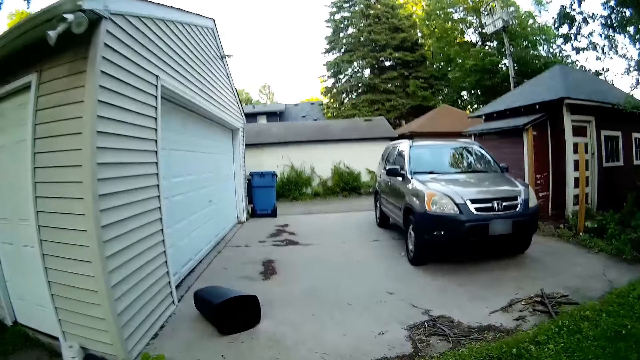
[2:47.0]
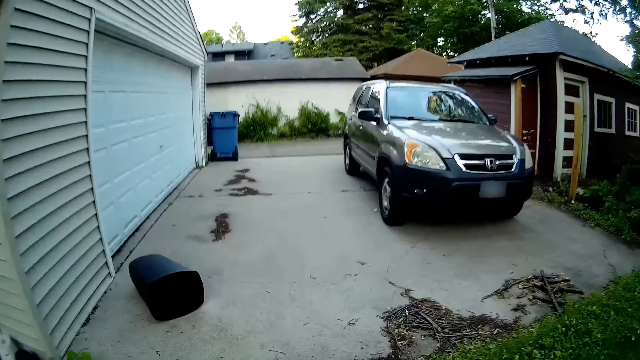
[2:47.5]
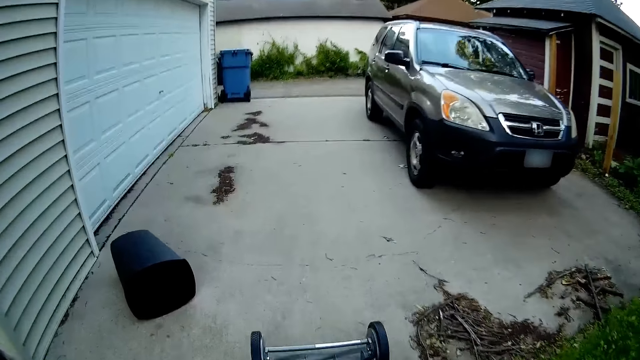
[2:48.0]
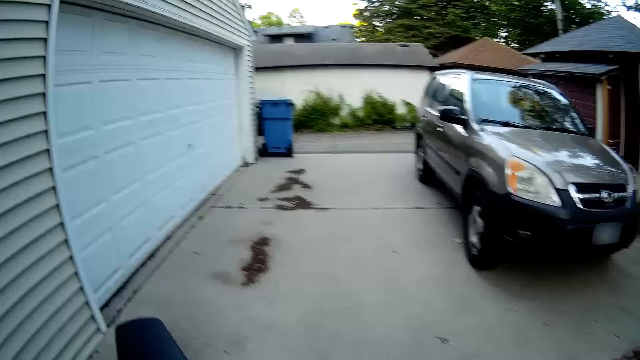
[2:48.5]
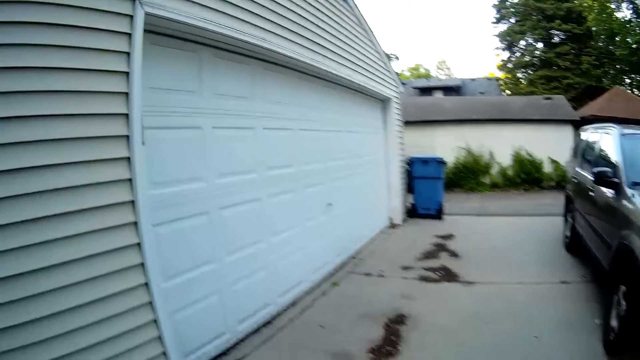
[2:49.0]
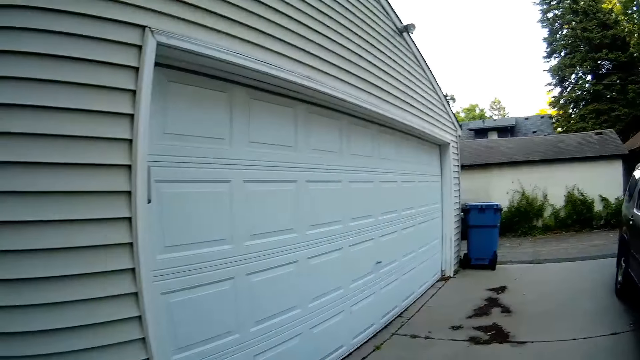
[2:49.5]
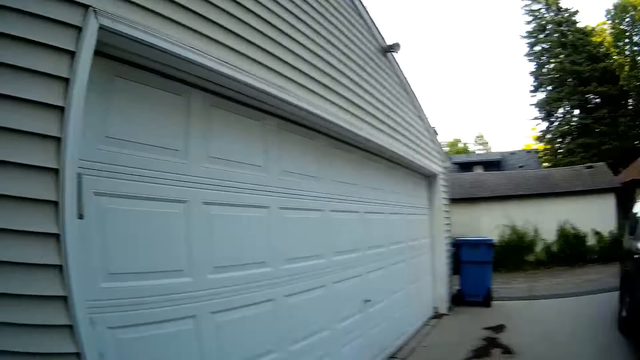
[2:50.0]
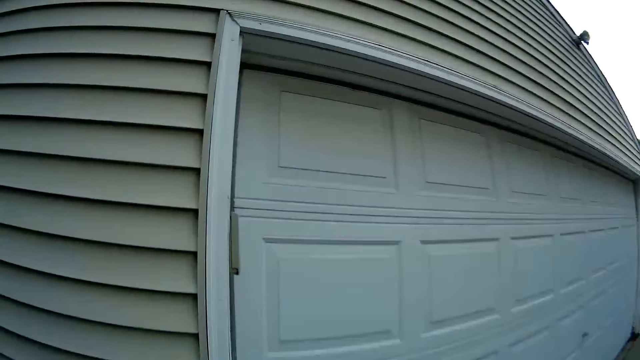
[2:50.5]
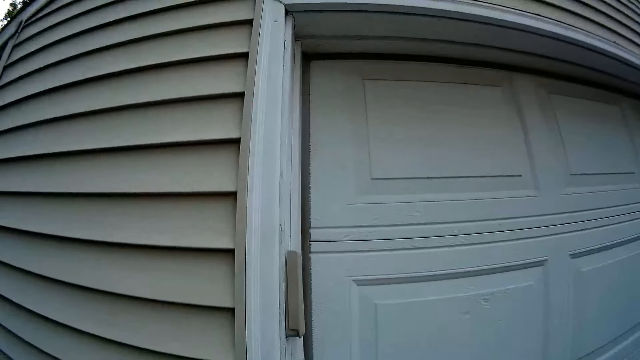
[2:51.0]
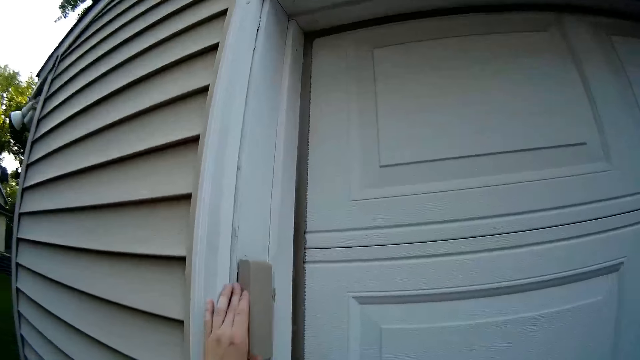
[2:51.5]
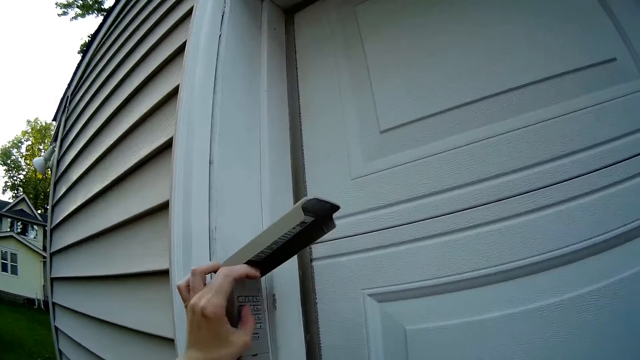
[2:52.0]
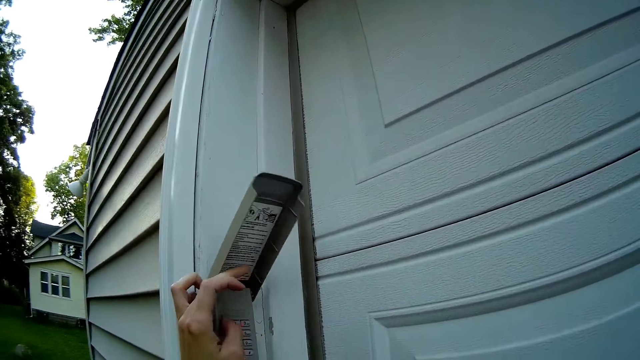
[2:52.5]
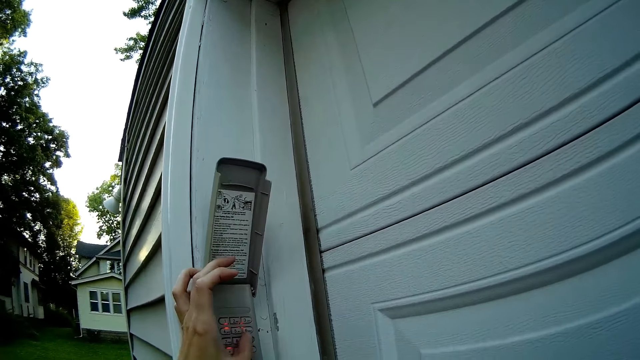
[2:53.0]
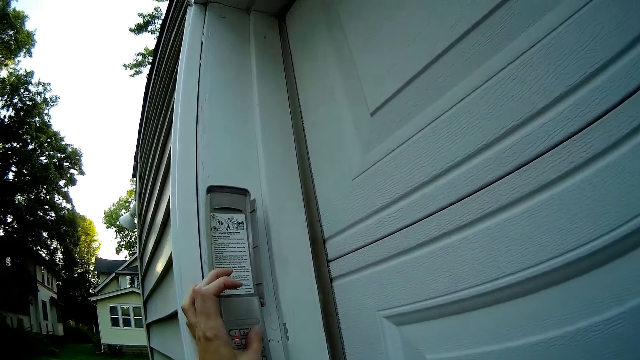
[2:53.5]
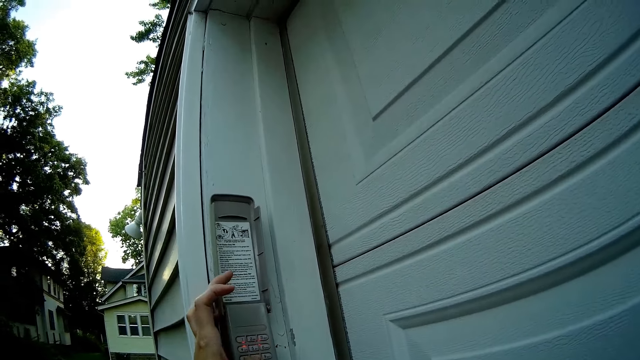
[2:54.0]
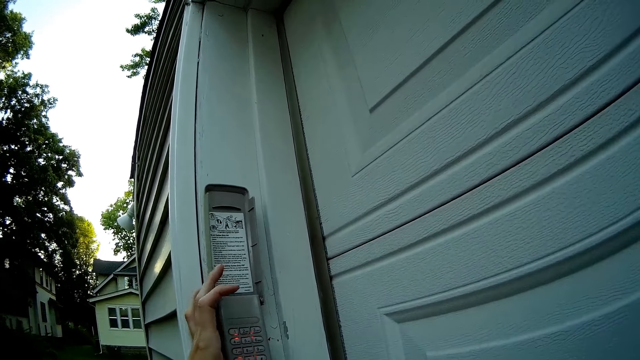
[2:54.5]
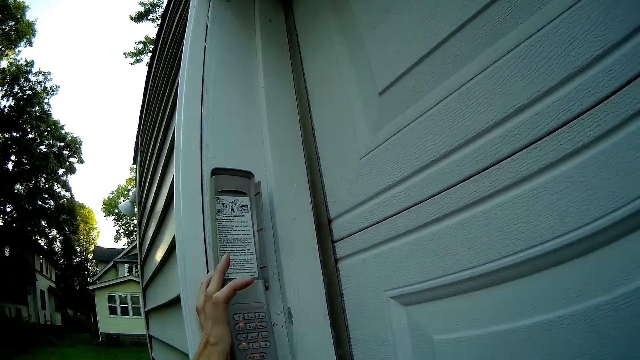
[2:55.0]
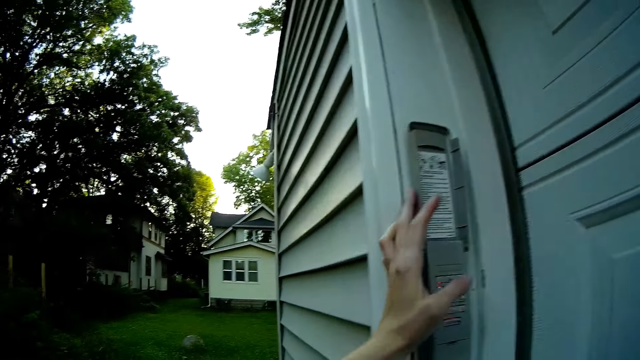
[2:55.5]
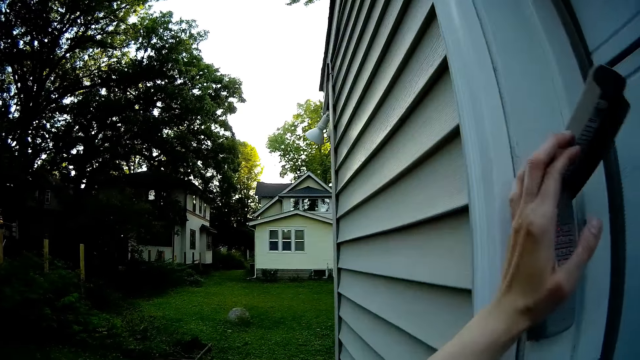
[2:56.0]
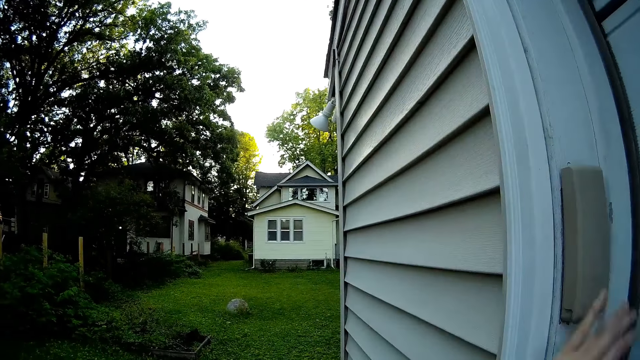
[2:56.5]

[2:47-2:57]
The camera wearer pushes the lawn mower to the driveway. He opens the garage door. He operates a digital gate lock on the wall with his left hand.

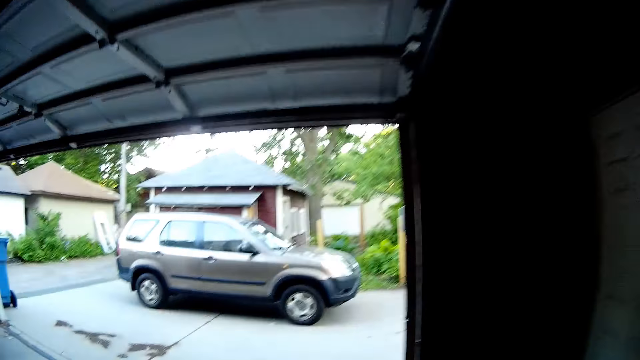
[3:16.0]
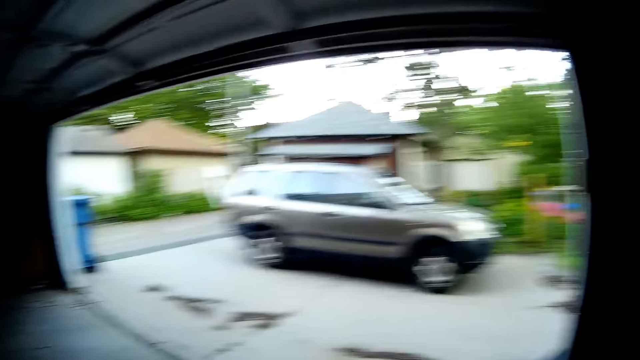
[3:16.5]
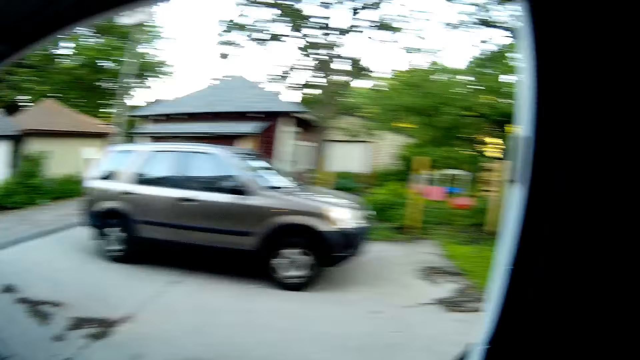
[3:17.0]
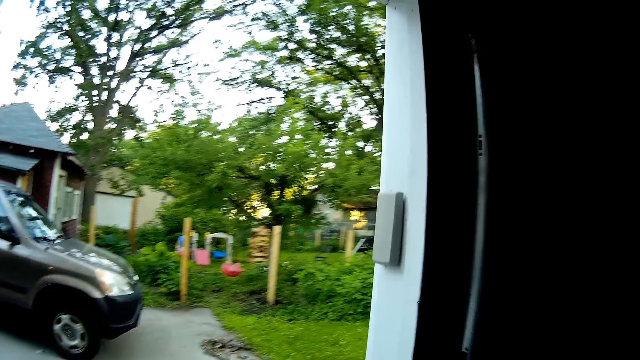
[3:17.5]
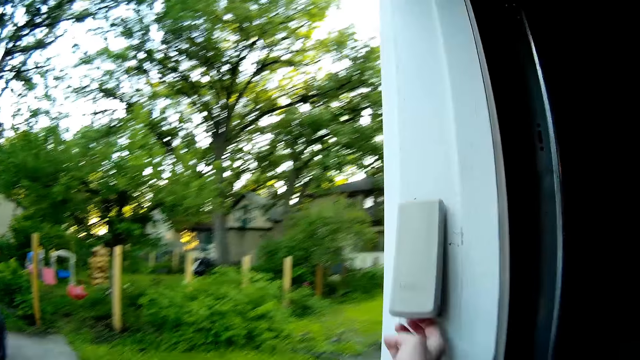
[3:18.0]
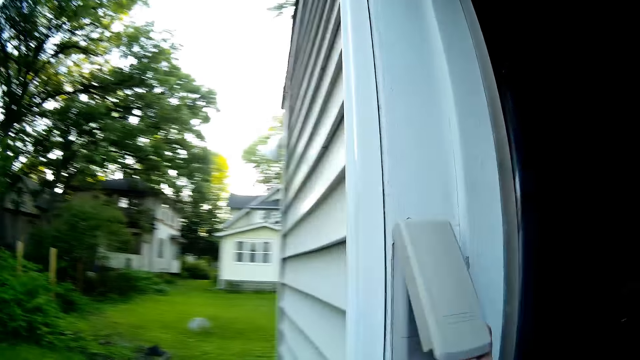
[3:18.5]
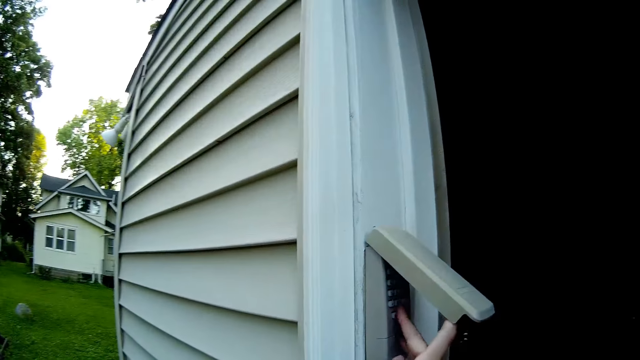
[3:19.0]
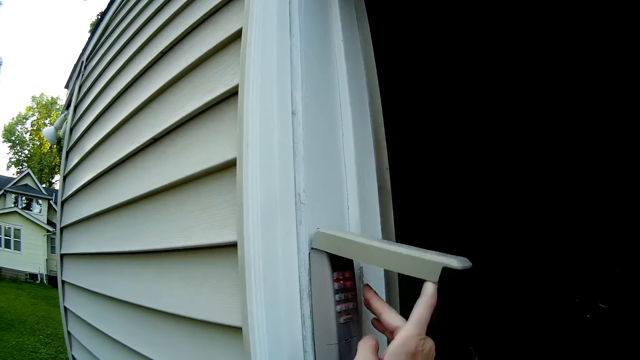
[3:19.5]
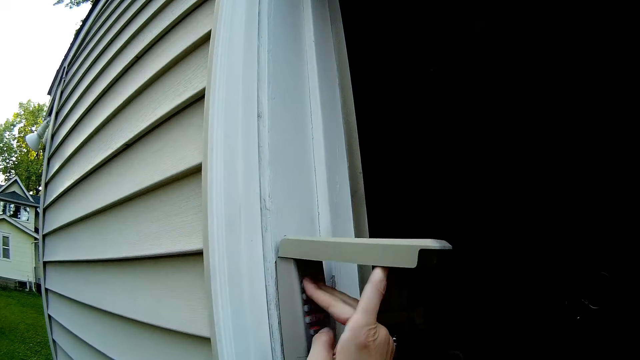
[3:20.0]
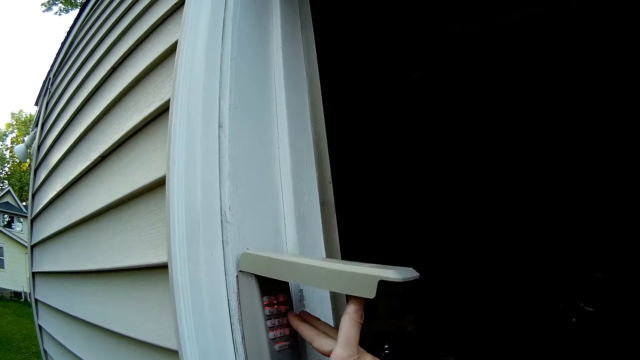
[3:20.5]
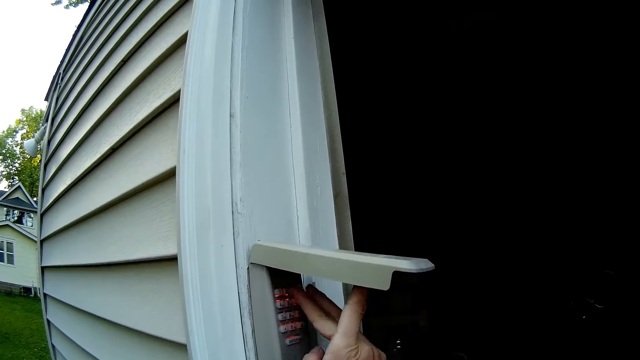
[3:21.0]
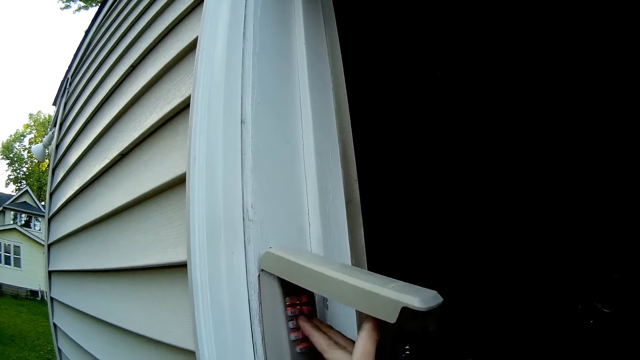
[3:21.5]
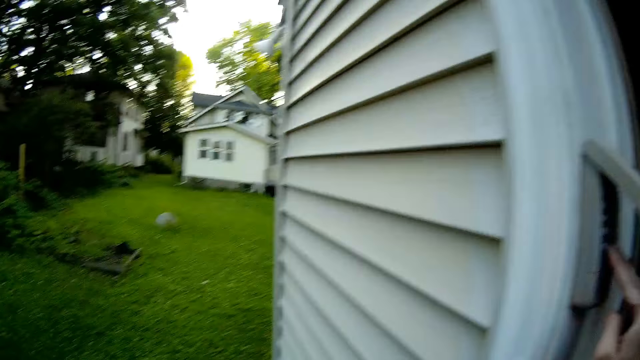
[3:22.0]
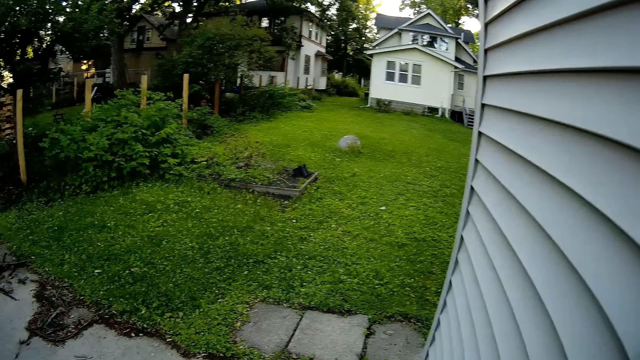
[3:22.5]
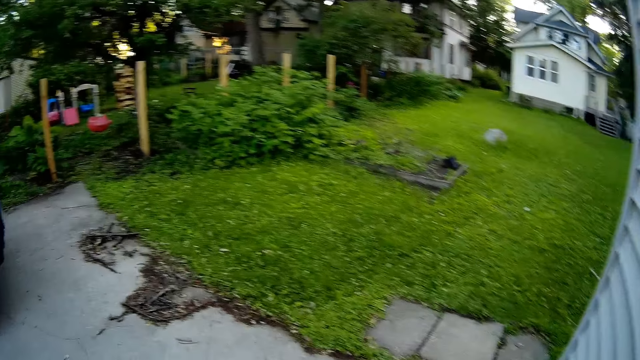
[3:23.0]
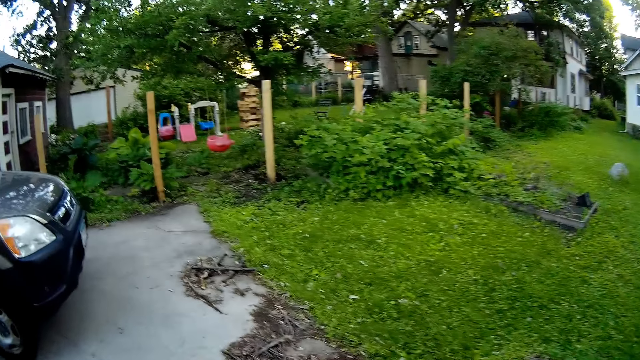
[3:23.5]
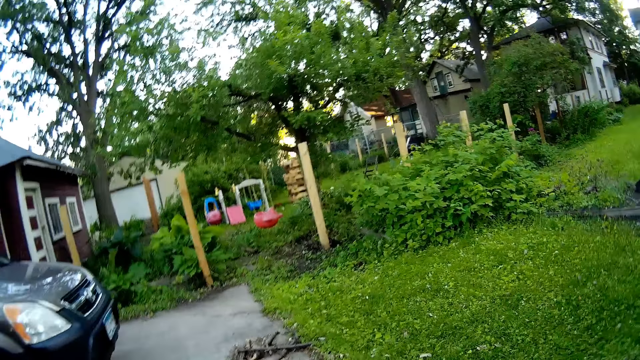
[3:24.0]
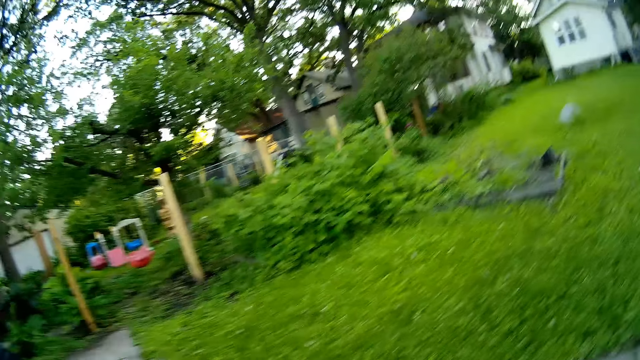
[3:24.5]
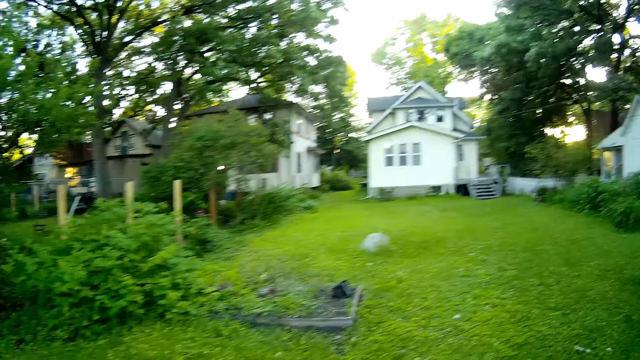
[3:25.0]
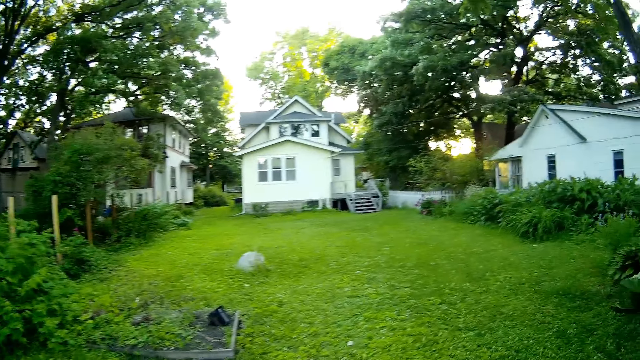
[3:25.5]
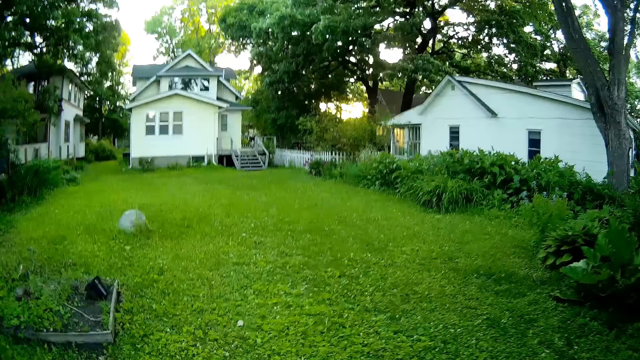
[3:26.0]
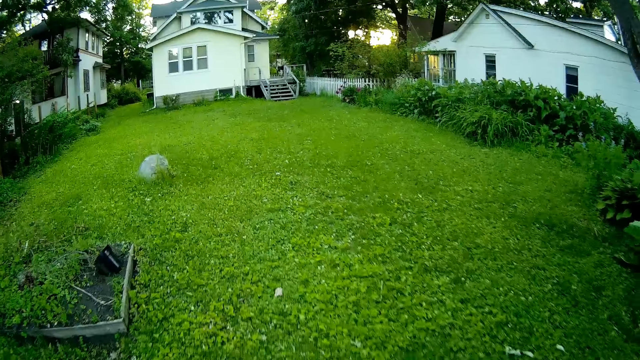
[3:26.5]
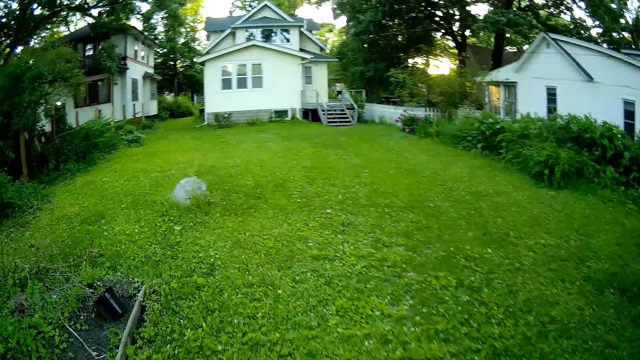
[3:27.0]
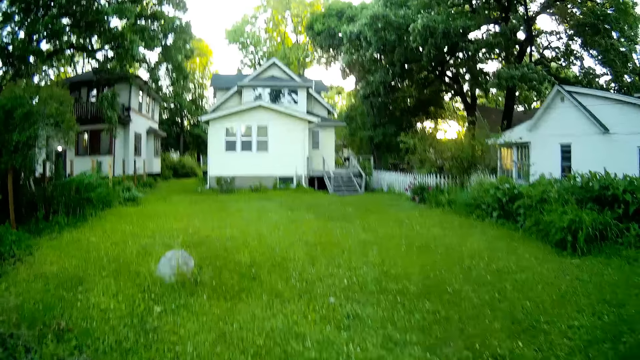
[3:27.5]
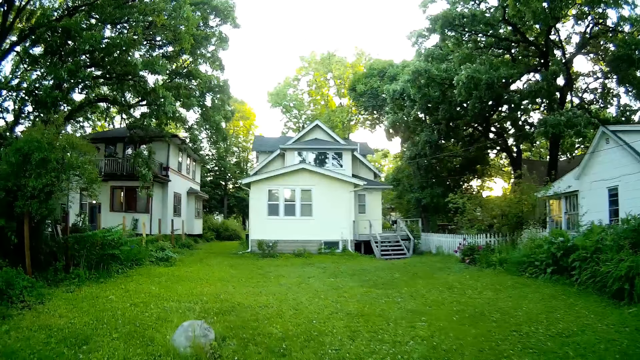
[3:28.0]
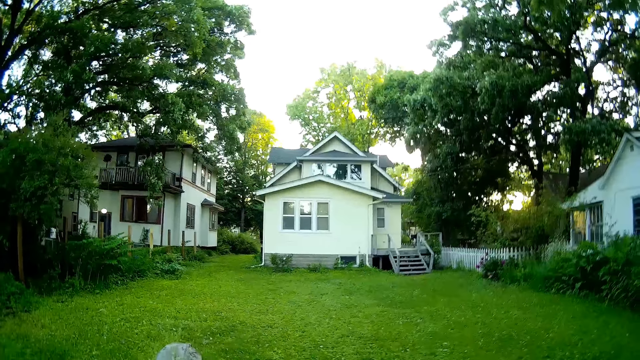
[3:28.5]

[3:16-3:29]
The camera wearer operates the digital gate lock on the wall with his right hand. He closes the garage door. He walks at the yard.
